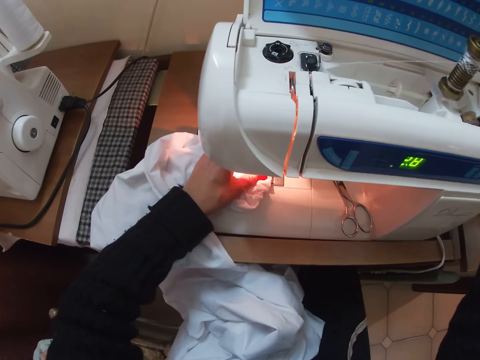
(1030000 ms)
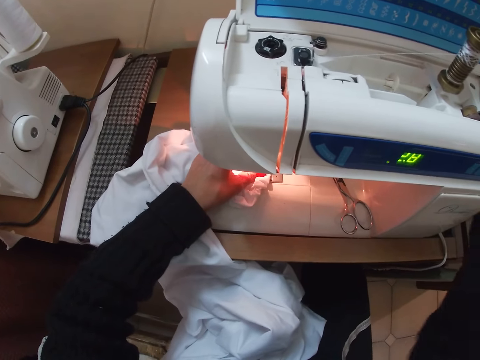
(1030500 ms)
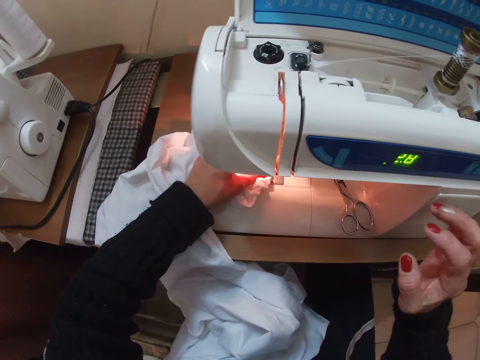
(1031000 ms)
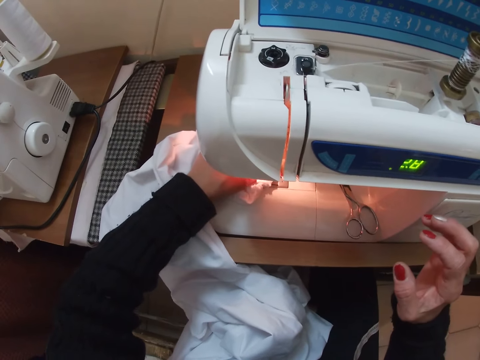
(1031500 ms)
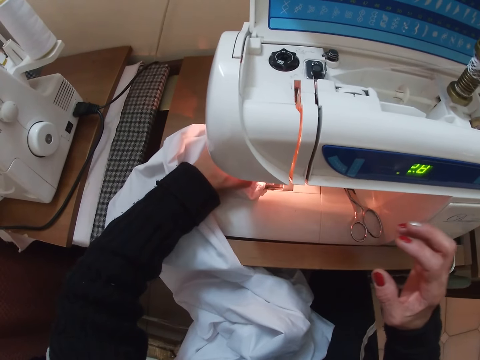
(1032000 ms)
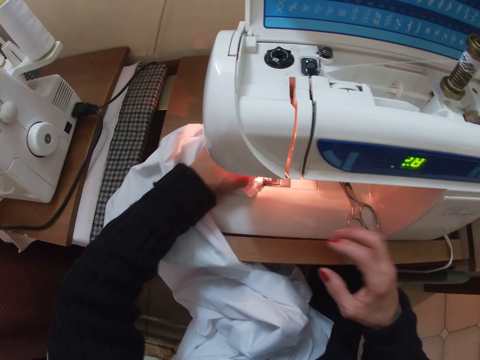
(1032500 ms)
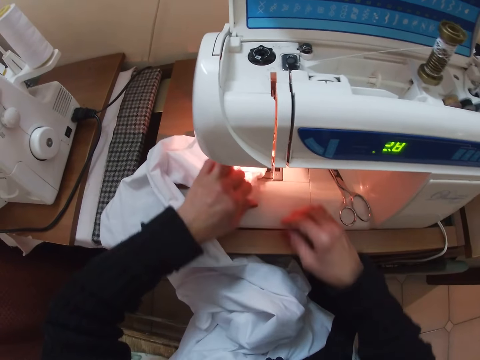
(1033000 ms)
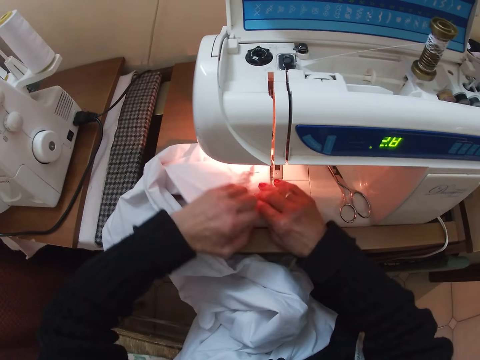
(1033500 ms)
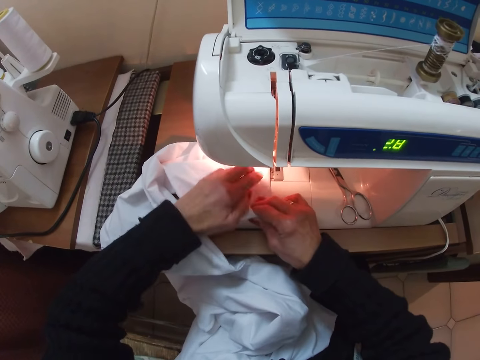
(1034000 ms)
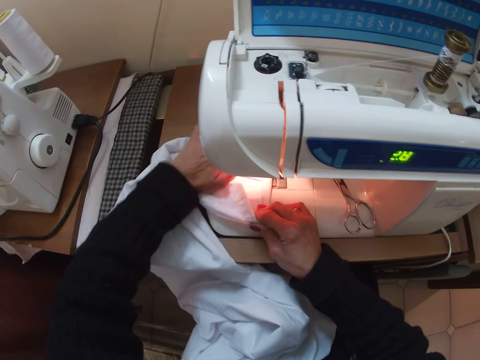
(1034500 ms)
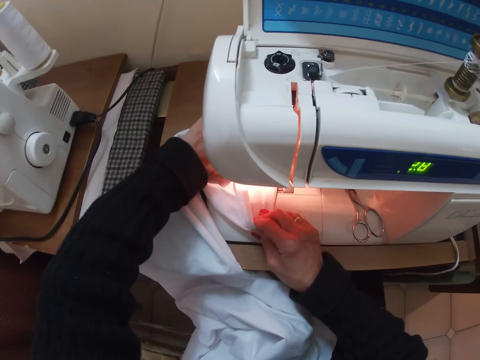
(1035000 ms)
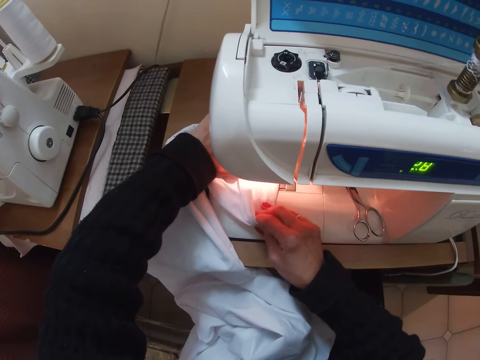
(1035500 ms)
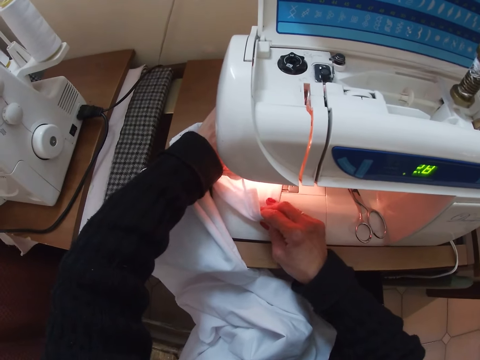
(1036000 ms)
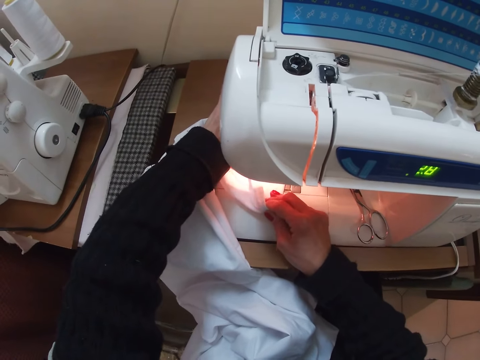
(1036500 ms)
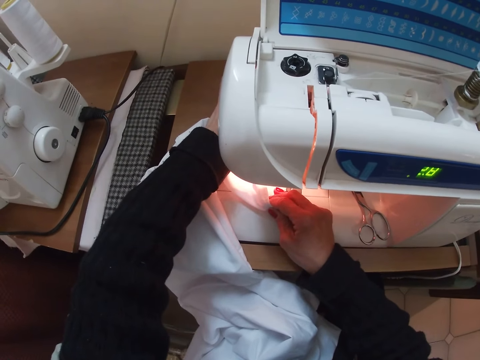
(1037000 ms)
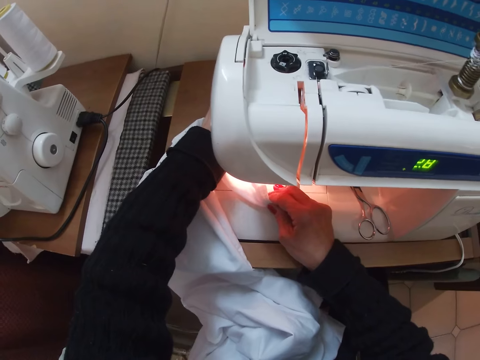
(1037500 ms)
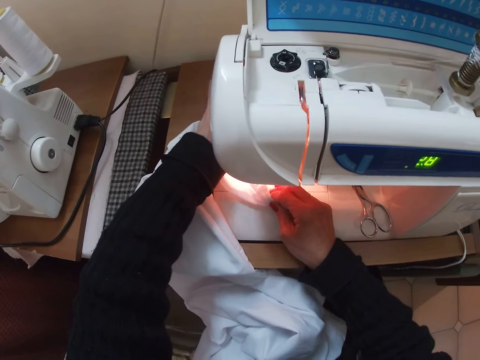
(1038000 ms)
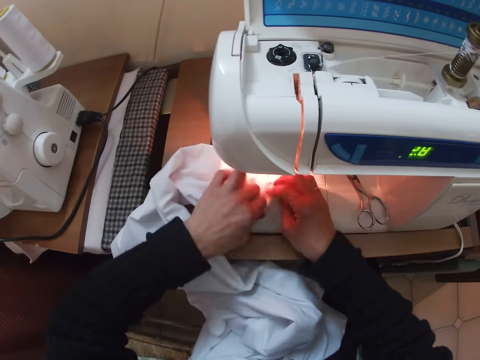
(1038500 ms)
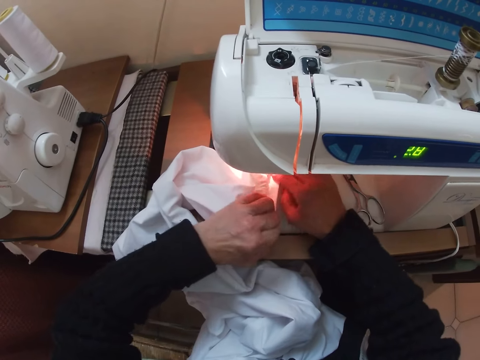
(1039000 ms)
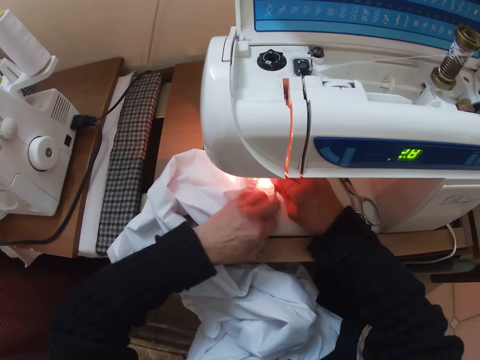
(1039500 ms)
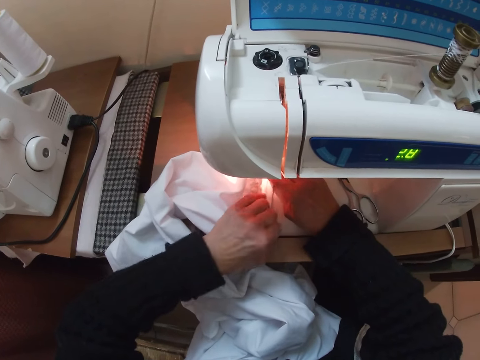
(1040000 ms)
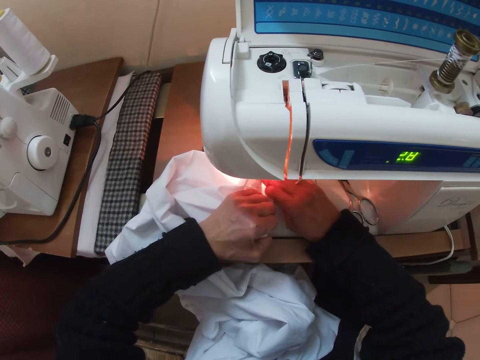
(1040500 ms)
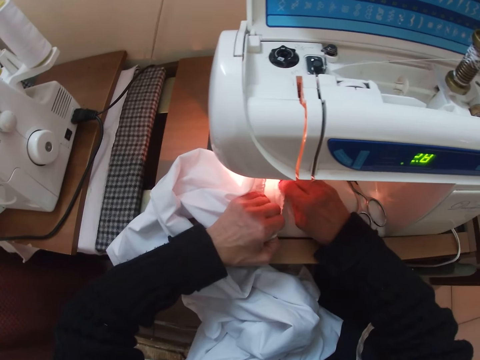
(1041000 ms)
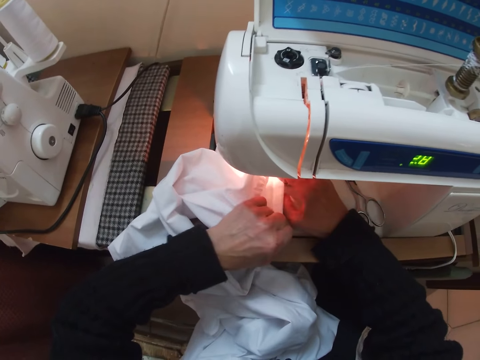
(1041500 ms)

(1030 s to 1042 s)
The camera wearer sews the cloth with a sewing machine. They adjust the cloth. They sew the cloth with the sewing machine. They adjust the cloth.

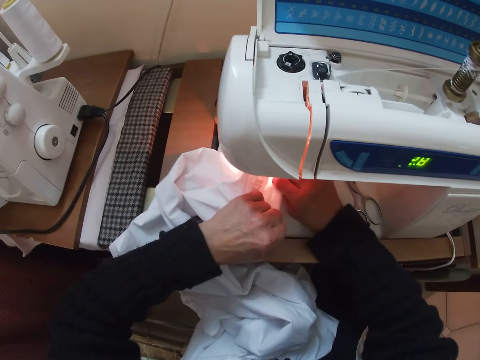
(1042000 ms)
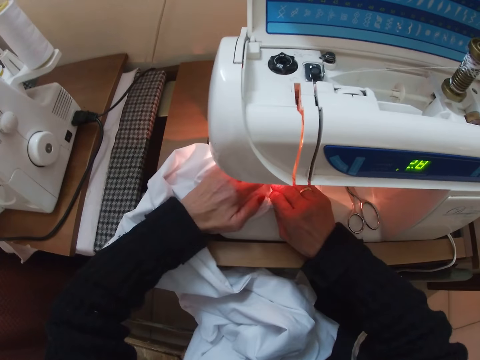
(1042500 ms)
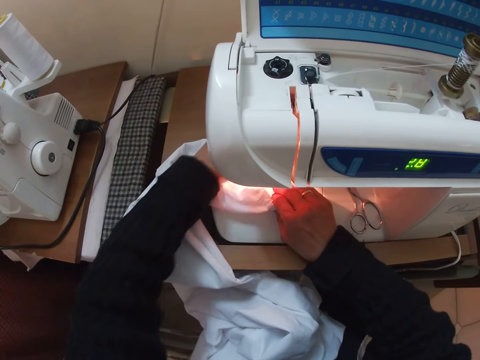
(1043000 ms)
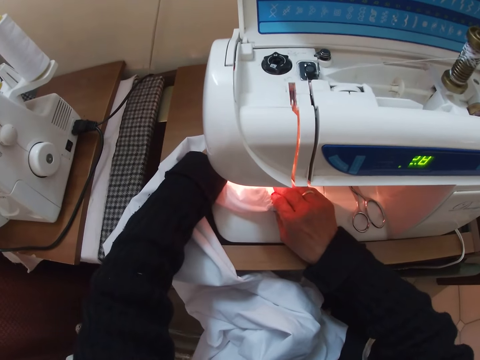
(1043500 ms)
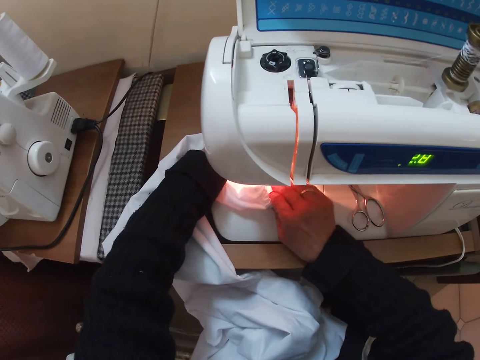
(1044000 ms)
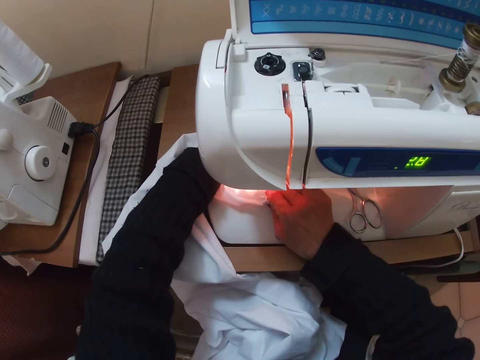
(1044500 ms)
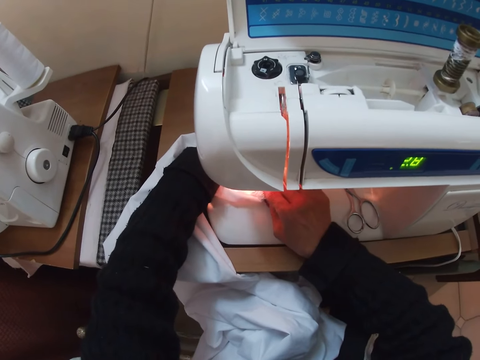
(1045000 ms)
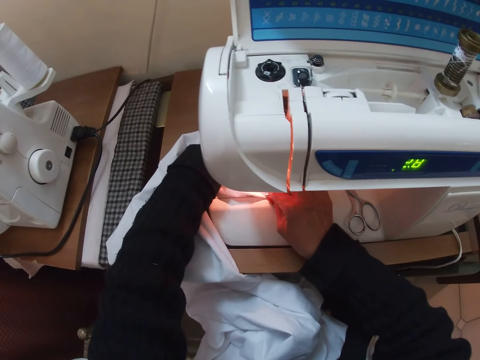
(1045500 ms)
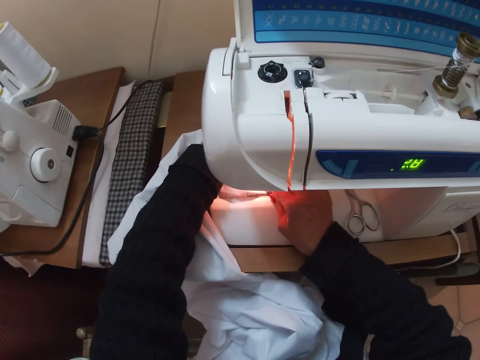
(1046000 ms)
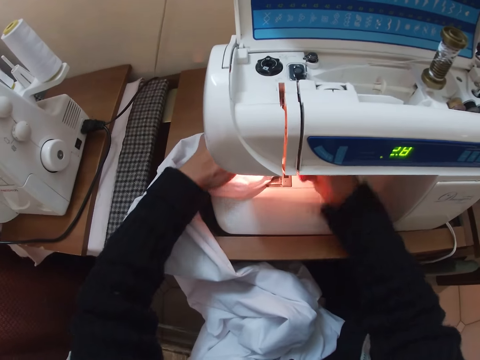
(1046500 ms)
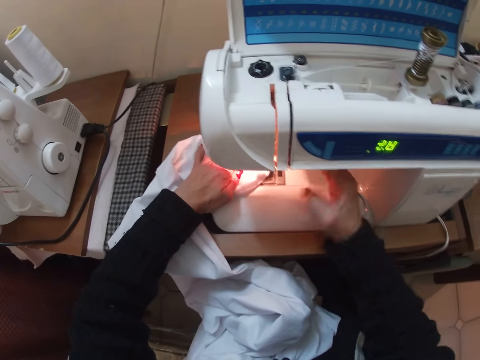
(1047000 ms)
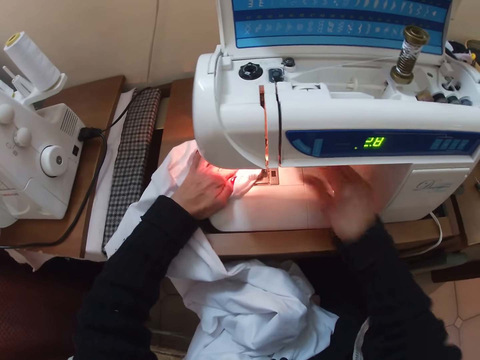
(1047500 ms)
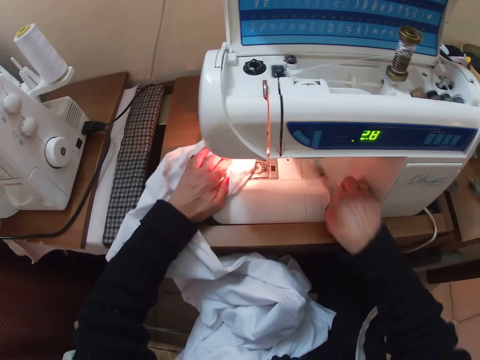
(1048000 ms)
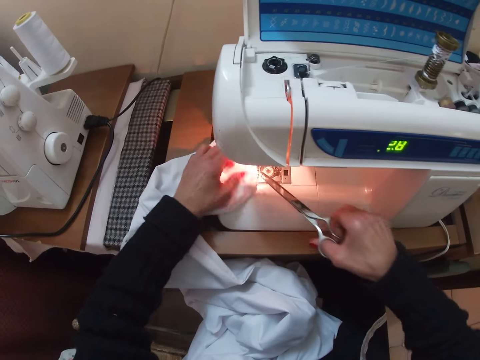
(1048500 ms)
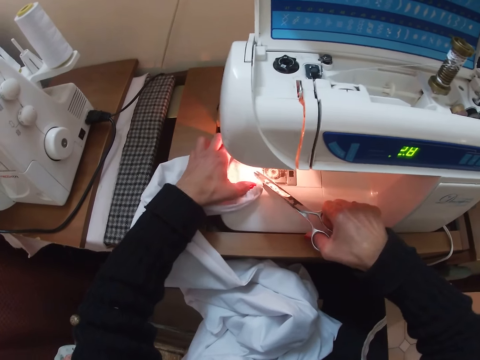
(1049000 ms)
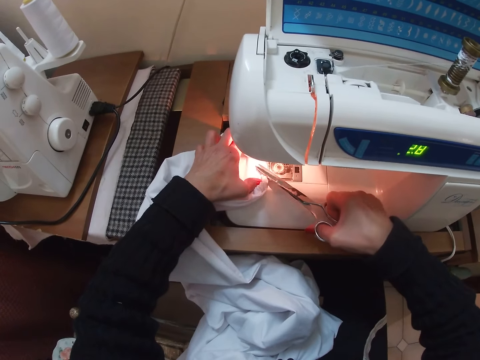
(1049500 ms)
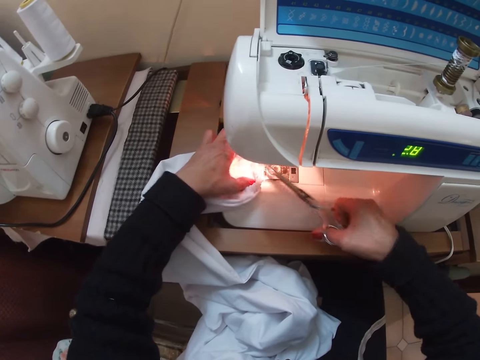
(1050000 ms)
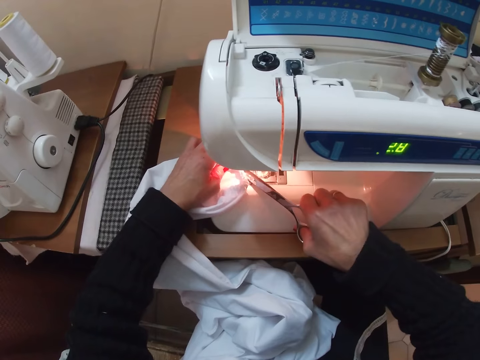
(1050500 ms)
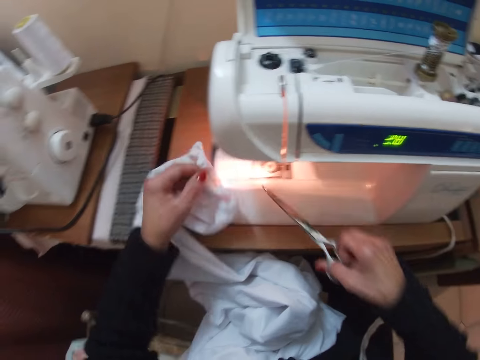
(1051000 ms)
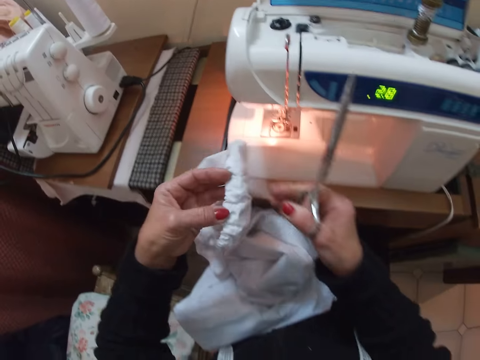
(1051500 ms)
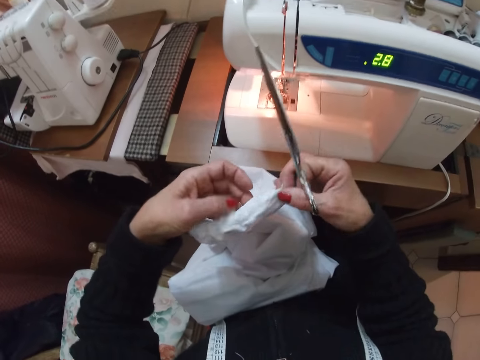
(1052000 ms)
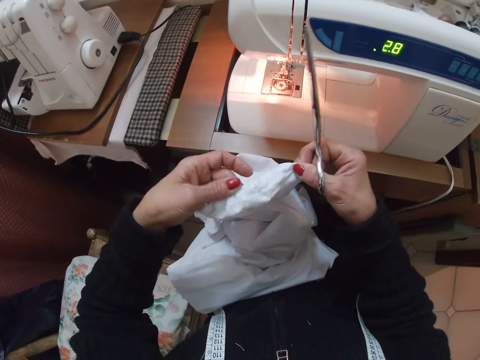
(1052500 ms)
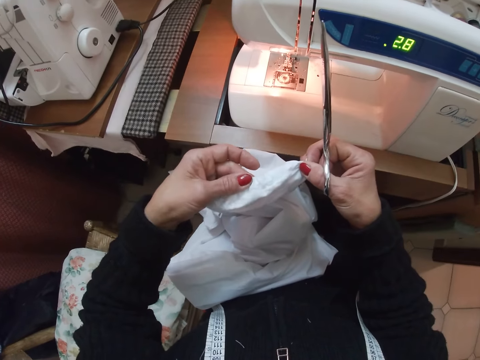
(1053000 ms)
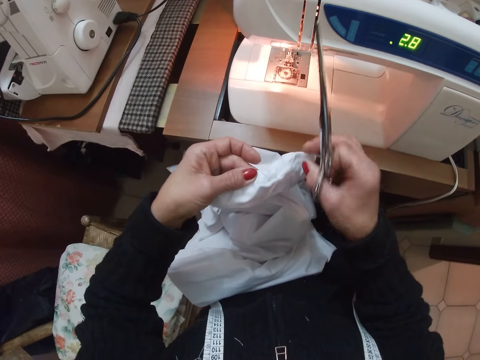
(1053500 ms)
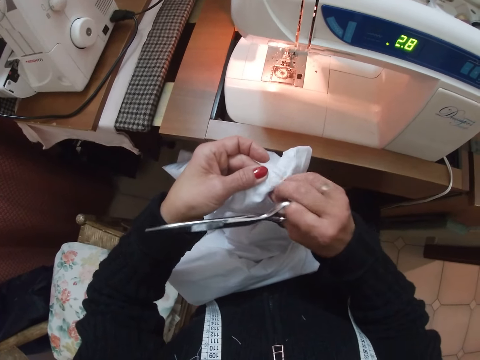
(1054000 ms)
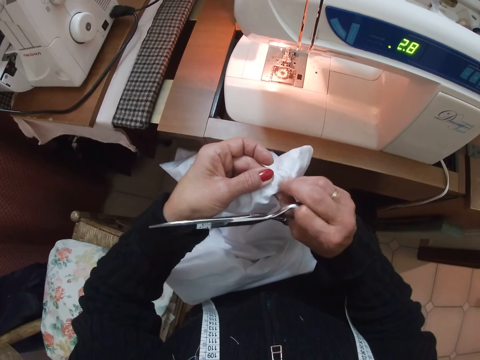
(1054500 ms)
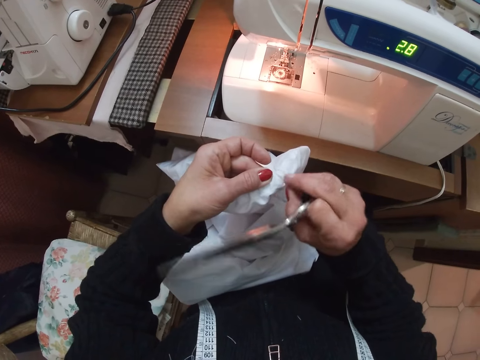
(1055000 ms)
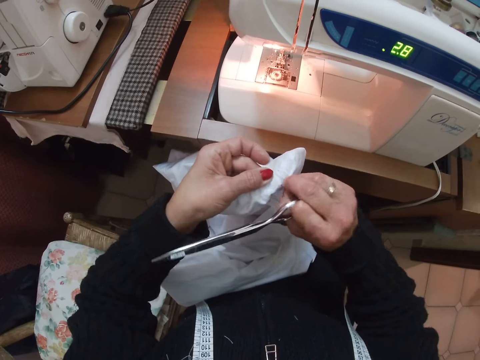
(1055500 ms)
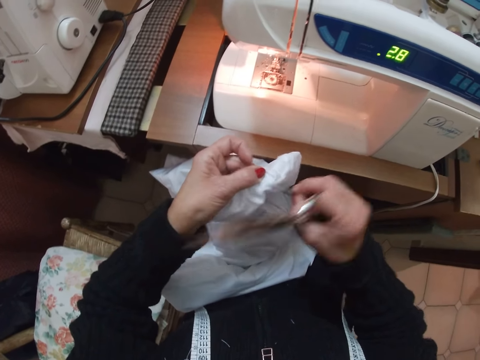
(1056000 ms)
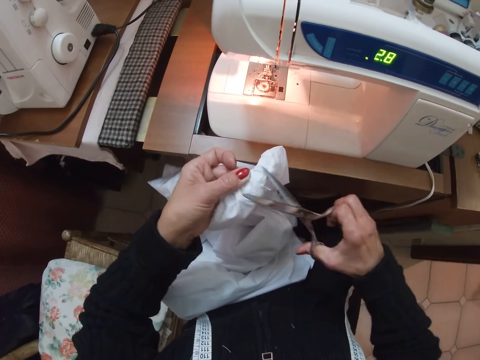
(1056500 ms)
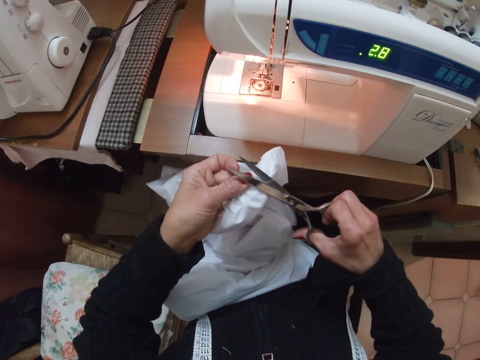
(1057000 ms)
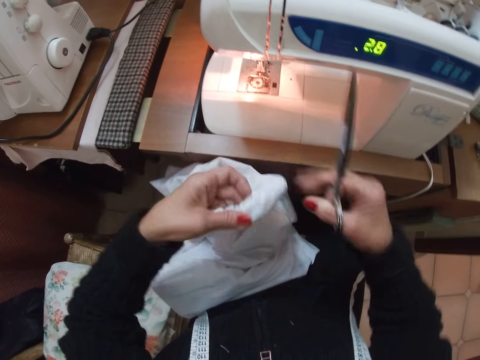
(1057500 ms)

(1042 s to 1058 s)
The camera wearer sews the cloth with a sewing machine. They pull the sewing machine pin. They press a button on the sewing machine. They pick up the scissors. They cut the thread from the cloth using the scissors.
